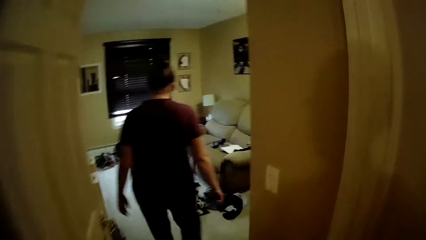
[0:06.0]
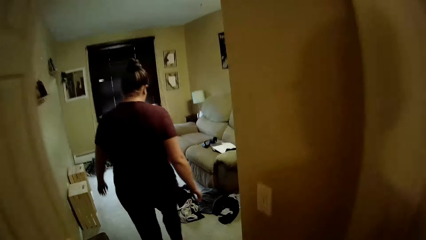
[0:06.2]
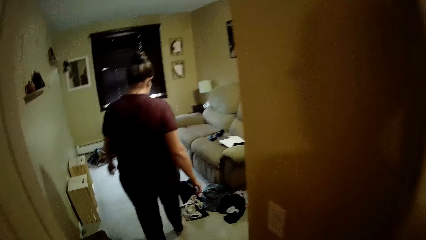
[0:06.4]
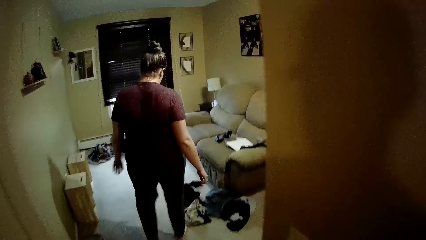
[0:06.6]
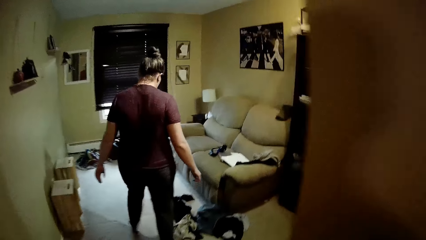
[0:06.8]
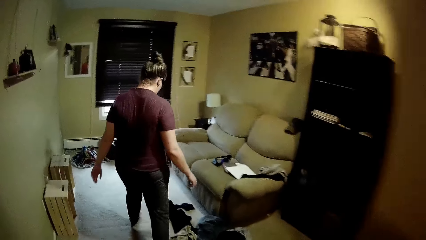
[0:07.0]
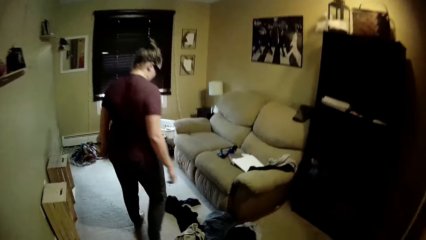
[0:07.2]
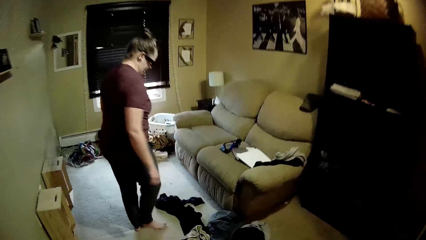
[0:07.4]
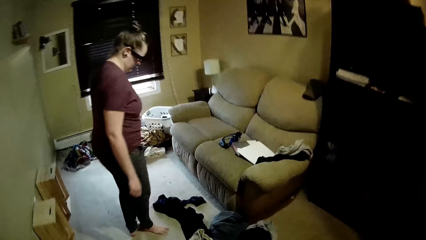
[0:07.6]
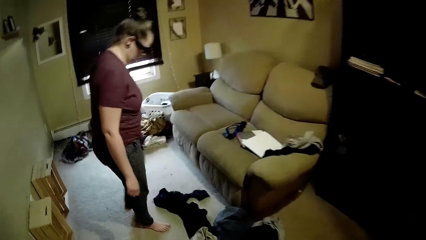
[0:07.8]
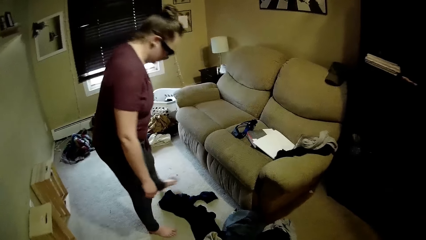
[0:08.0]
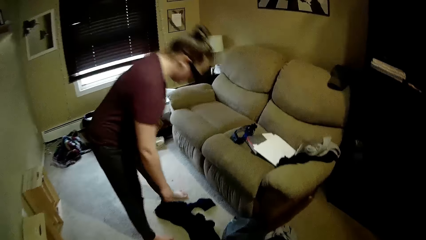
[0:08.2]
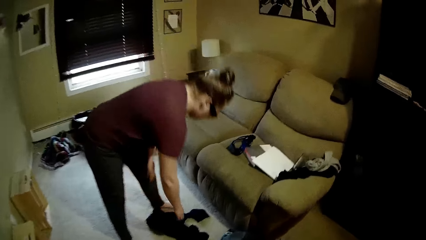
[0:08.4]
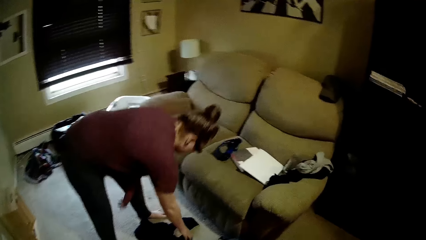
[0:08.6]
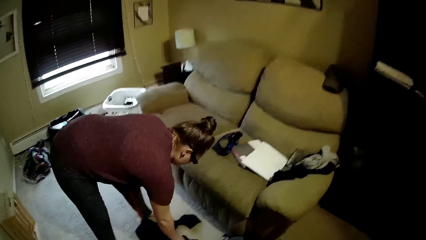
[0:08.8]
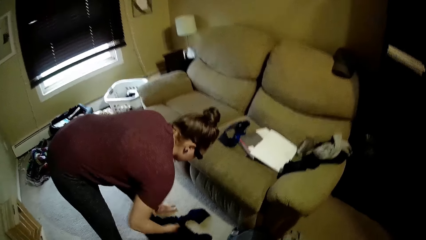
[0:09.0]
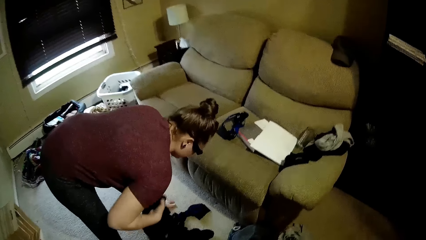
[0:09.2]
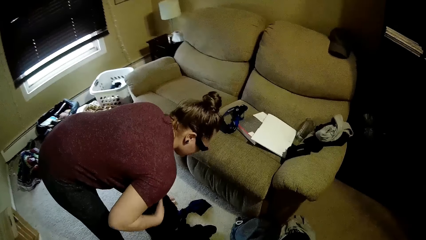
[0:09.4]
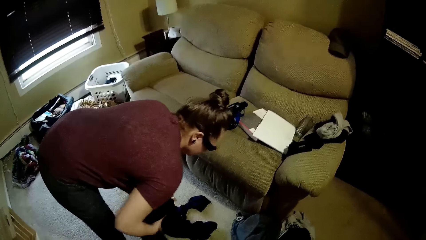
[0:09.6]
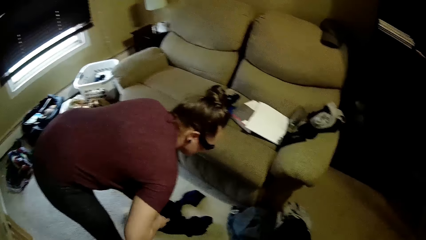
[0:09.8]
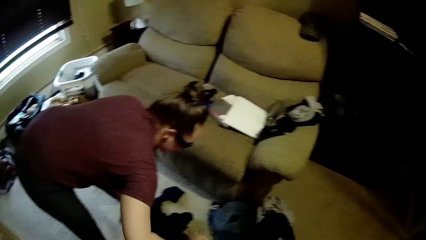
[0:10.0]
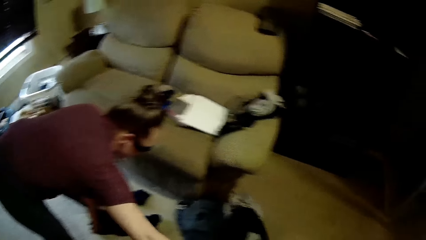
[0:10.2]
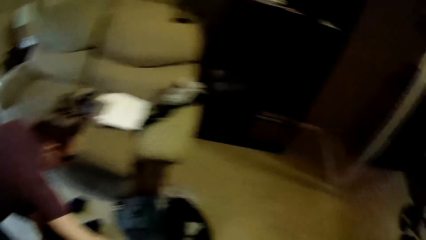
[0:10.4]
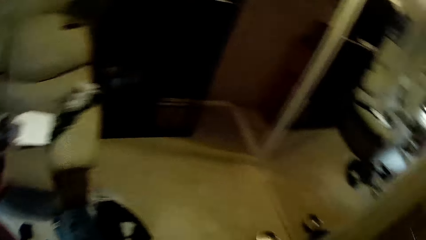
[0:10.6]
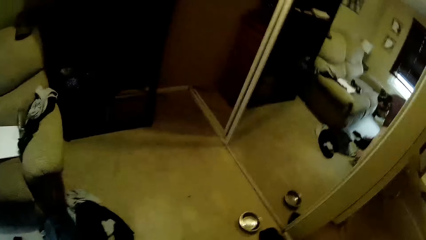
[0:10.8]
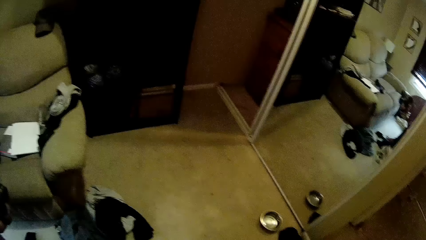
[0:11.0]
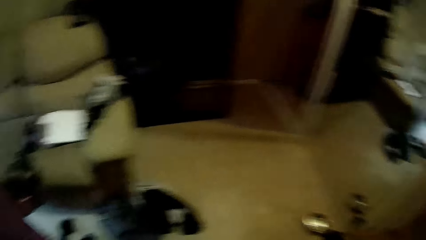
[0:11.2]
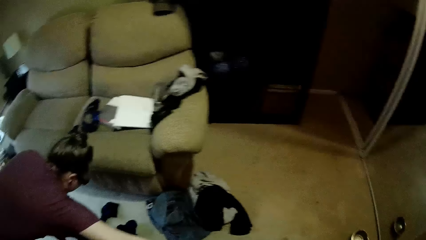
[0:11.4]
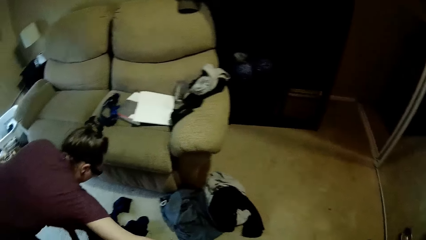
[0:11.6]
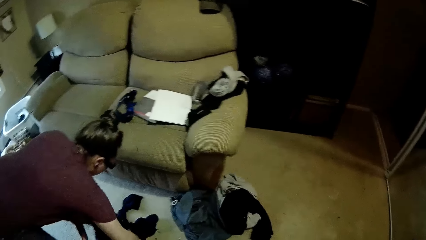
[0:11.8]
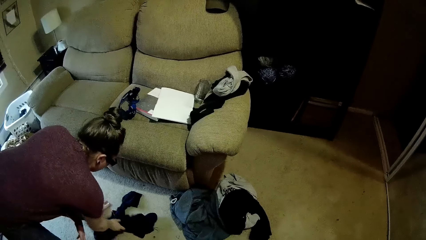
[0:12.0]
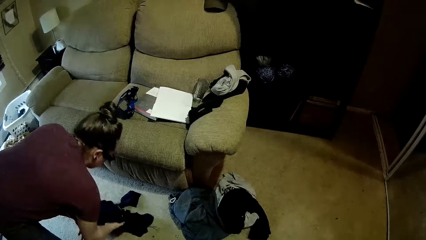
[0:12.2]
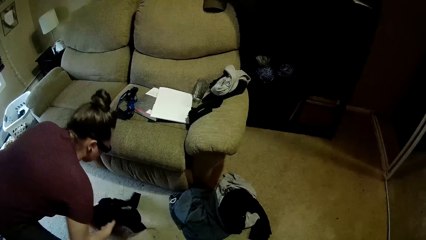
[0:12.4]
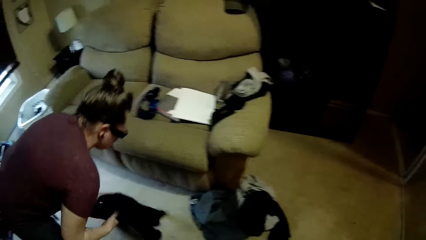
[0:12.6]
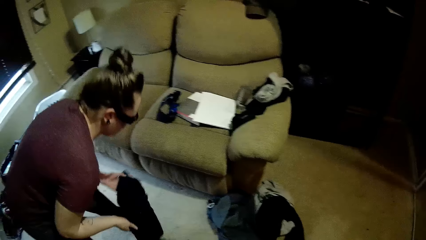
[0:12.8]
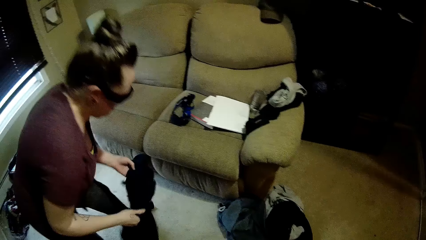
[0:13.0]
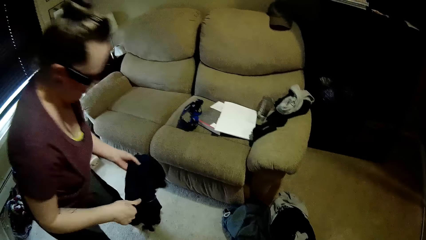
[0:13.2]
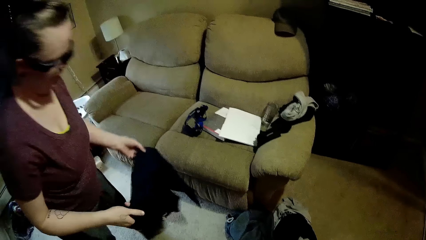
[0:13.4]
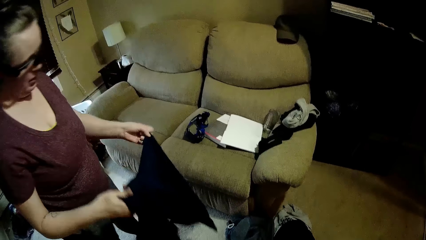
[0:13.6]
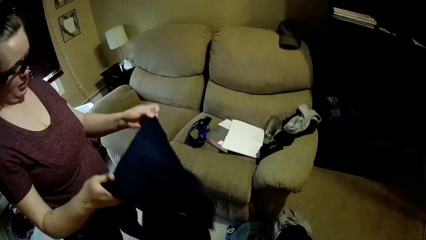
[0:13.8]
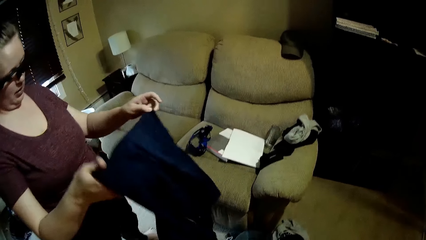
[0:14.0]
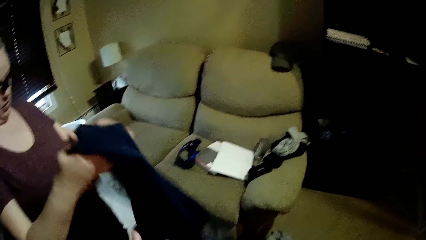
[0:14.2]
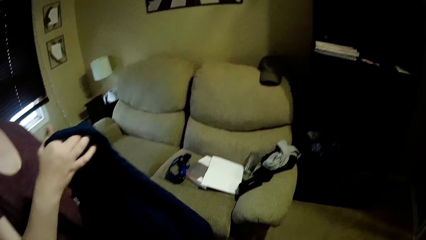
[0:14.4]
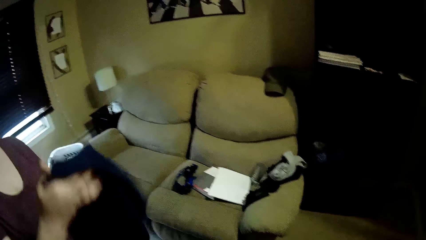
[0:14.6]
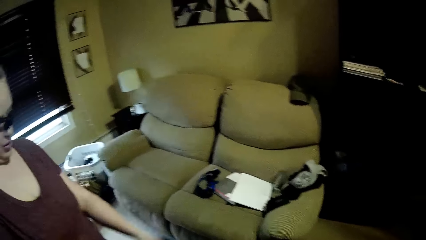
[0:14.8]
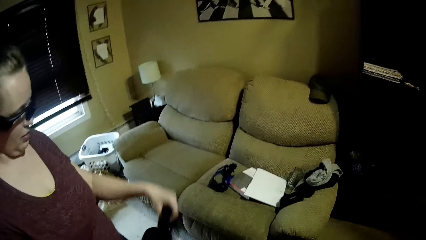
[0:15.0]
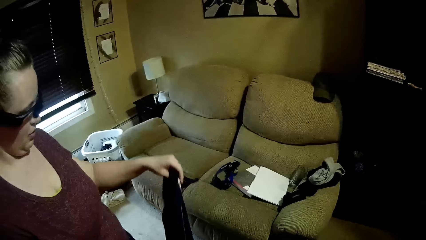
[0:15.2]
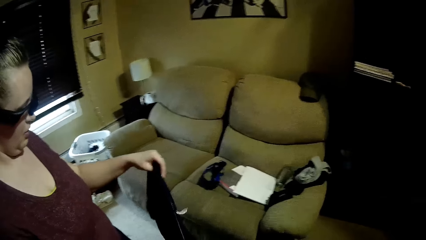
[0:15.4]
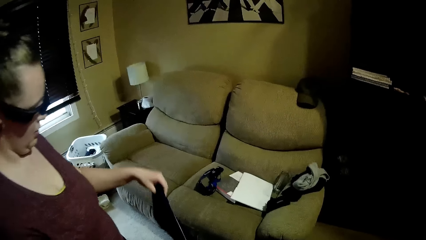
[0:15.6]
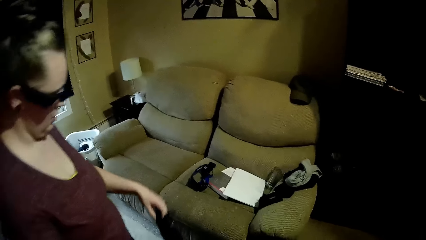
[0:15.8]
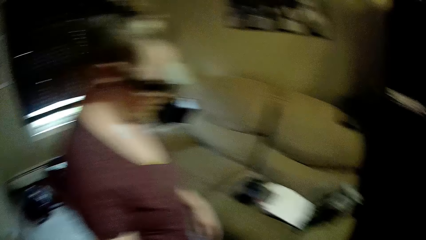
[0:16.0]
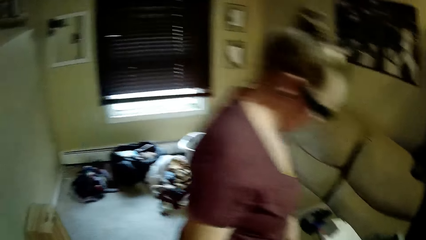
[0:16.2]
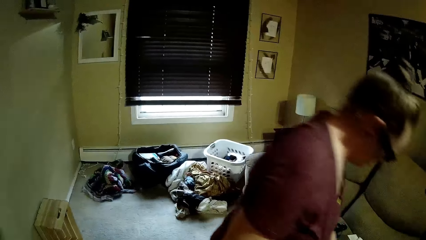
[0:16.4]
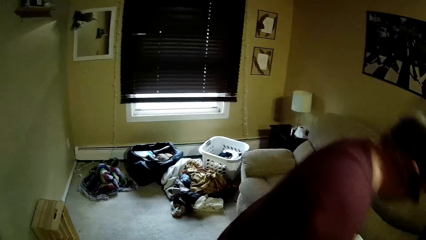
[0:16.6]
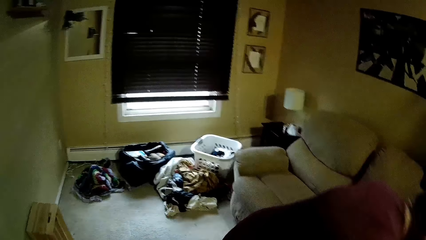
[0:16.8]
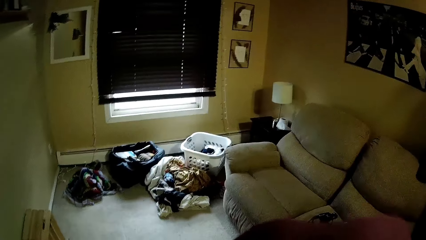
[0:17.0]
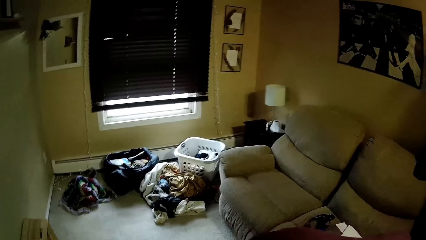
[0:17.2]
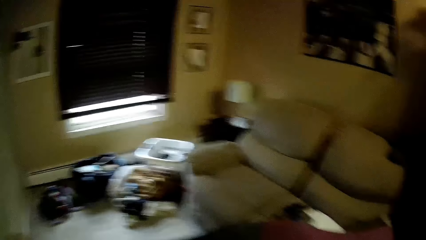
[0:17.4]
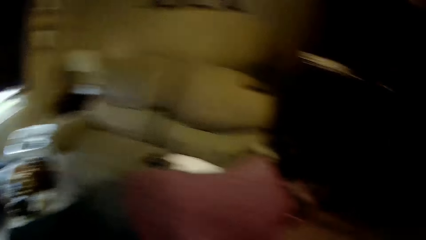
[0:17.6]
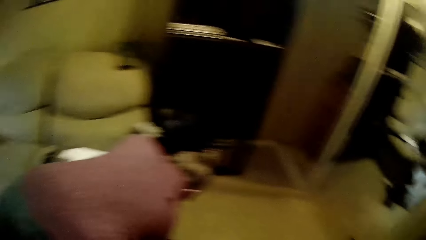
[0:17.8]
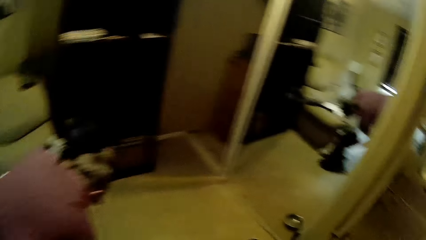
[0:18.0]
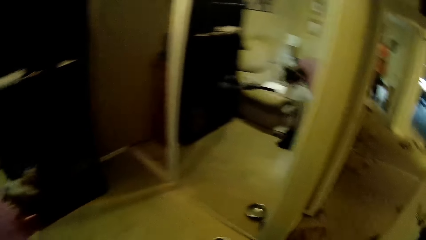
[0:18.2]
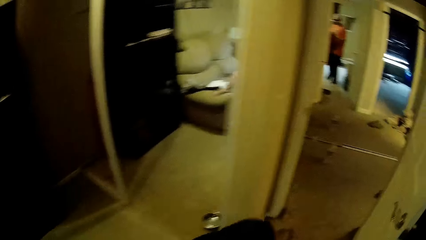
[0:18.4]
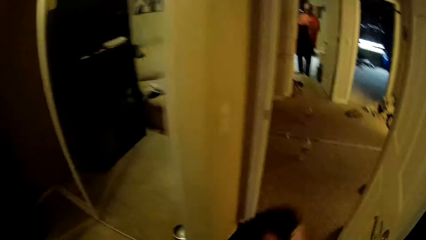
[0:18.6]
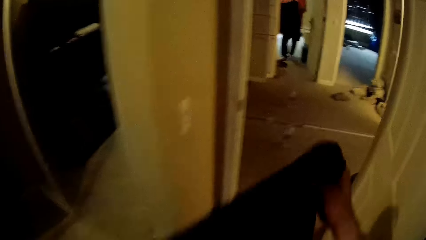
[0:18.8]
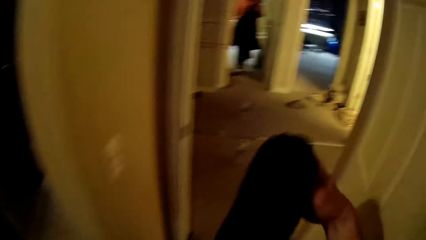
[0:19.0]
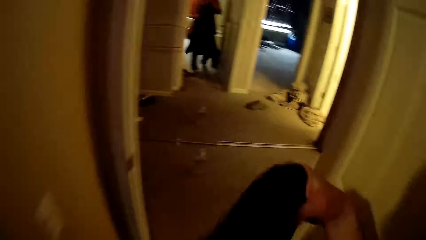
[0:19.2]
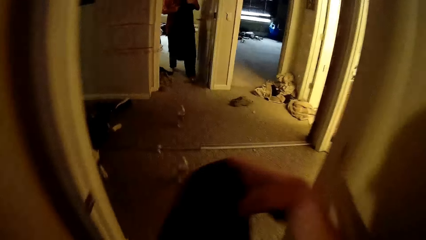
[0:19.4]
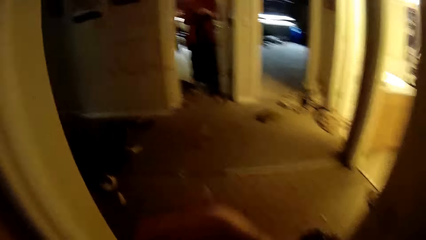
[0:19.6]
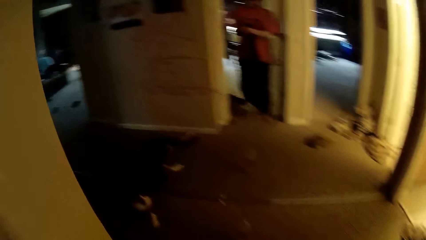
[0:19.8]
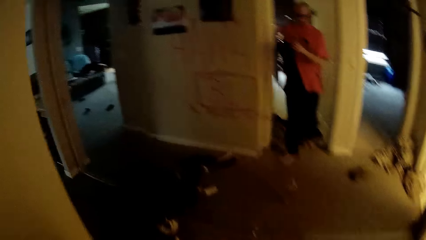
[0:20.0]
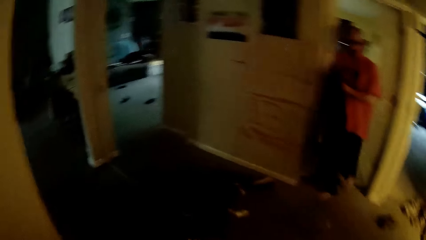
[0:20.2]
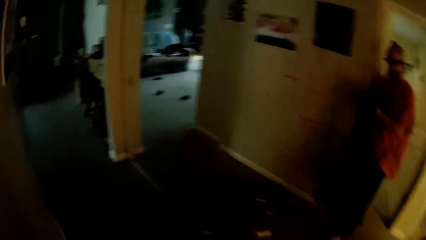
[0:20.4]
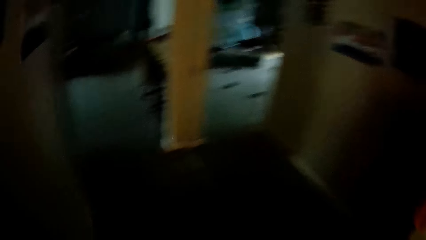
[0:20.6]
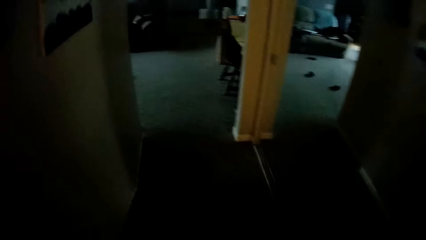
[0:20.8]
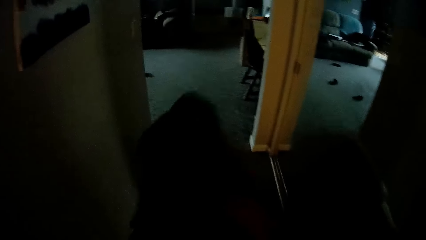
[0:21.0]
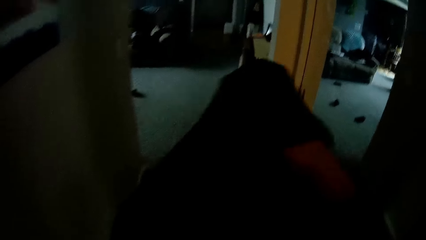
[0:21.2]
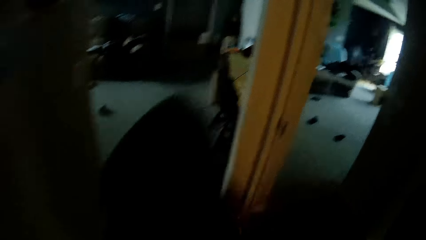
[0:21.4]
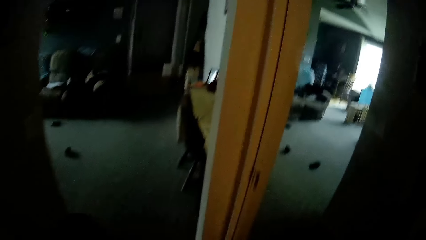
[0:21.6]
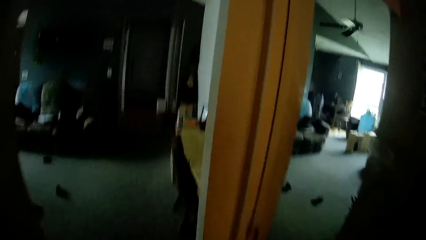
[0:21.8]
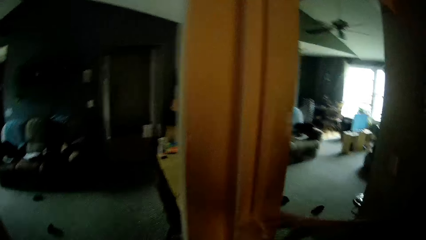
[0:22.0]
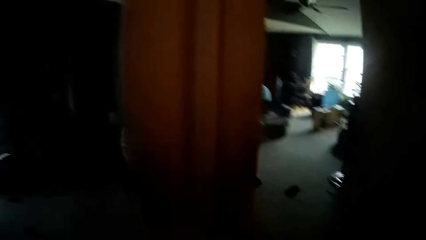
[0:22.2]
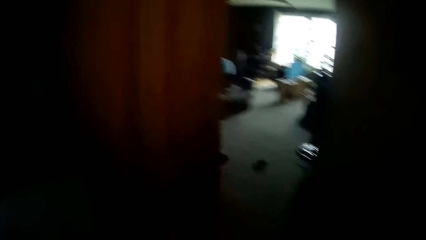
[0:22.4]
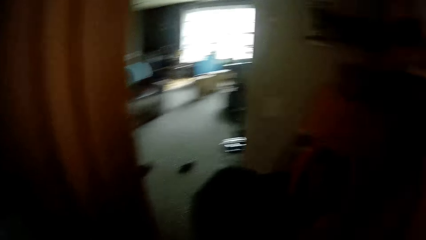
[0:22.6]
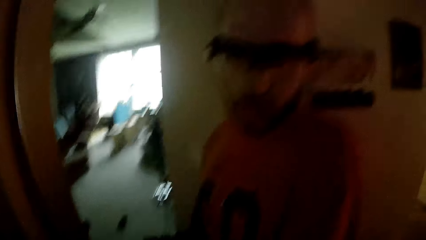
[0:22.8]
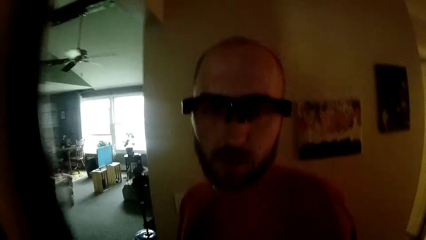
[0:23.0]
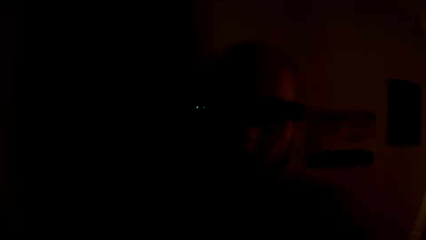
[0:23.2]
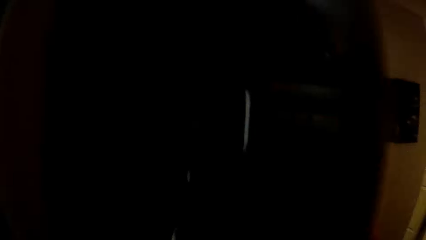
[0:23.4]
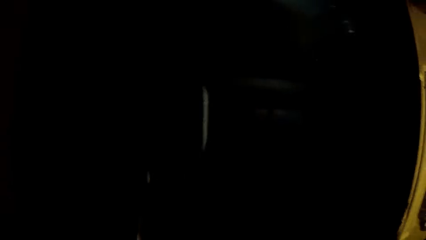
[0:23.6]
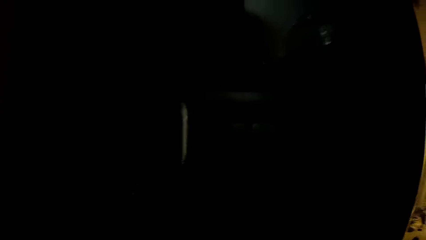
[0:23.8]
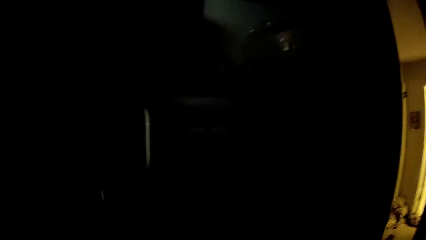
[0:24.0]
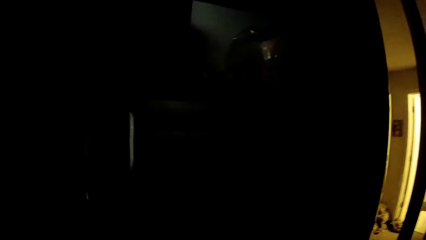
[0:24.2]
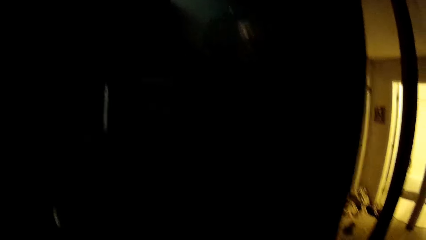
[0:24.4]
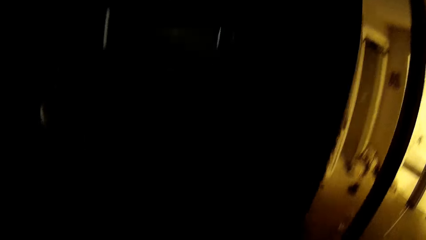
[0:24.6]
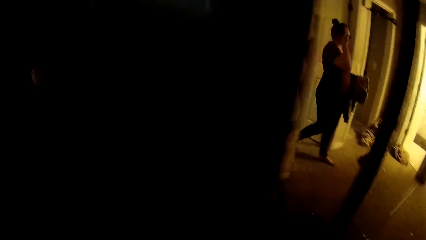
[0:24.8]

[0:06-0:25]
The camera wearer moves into a room. The woman picks clothes with her hands from the floor. The camera wearer looks around the house. The woman picks clothes from the floor. The woman checks out a cloth in her hands and converses with the camera wearer. The camera wearer walks around the house. They hold a cloth with both hands. They close the shelf.
